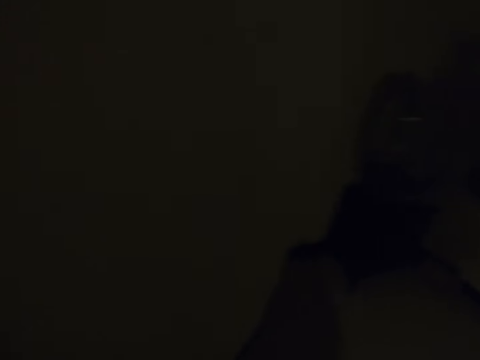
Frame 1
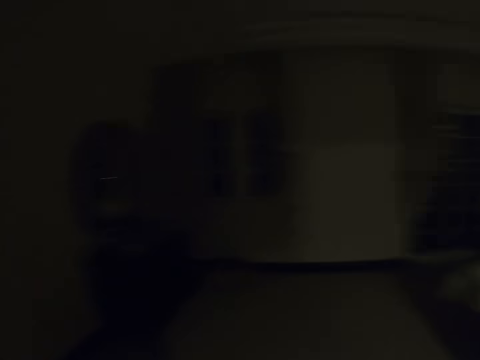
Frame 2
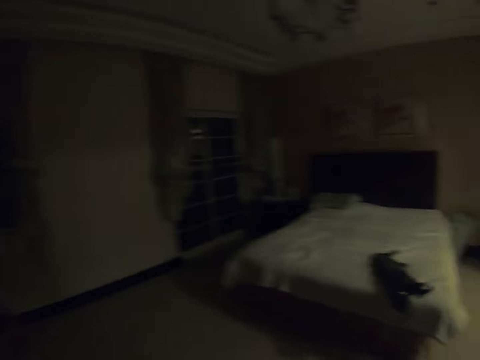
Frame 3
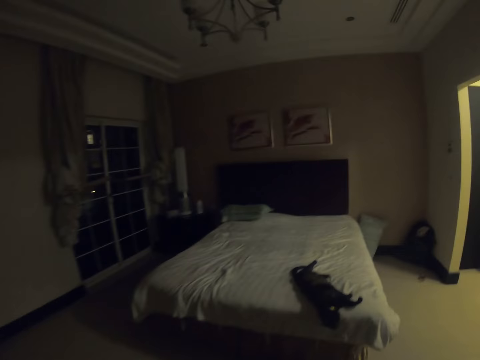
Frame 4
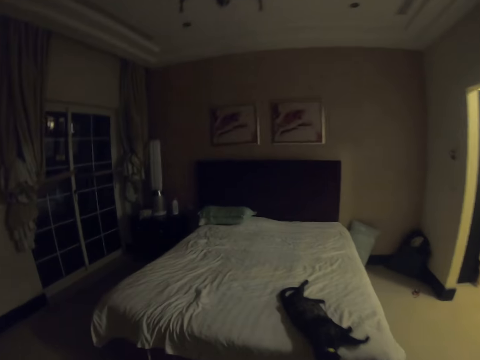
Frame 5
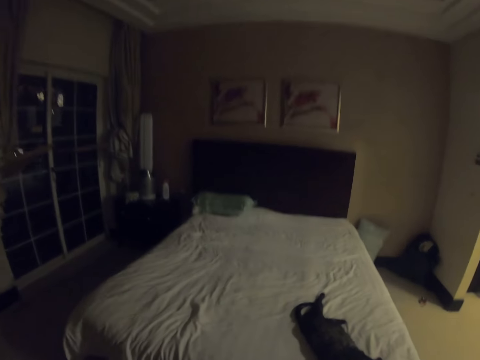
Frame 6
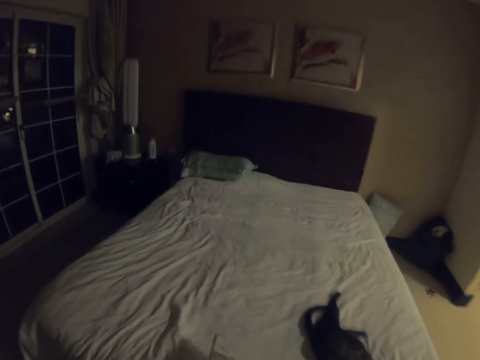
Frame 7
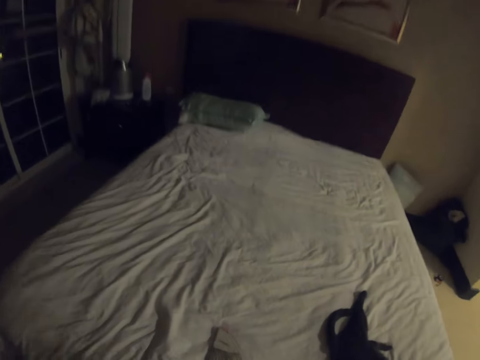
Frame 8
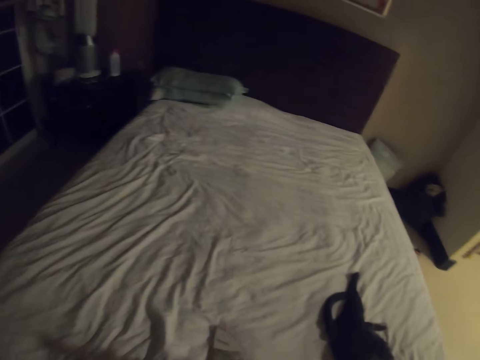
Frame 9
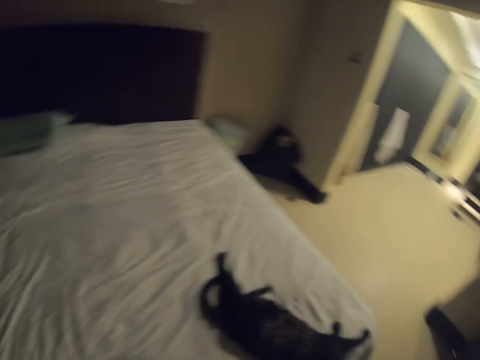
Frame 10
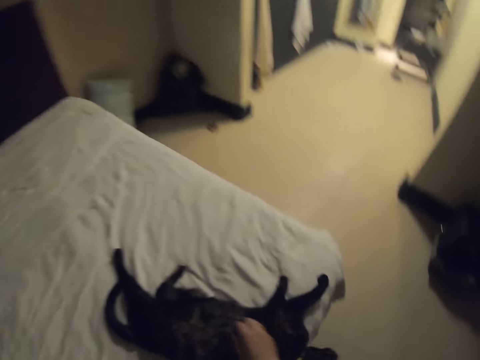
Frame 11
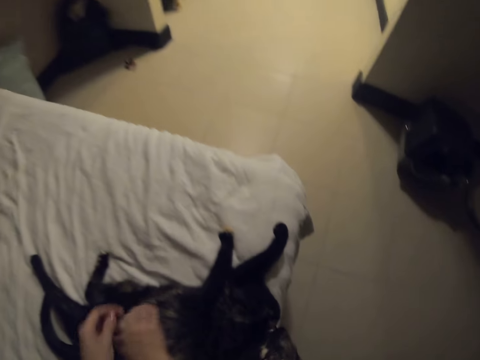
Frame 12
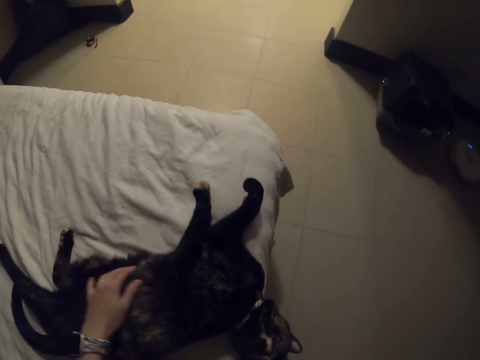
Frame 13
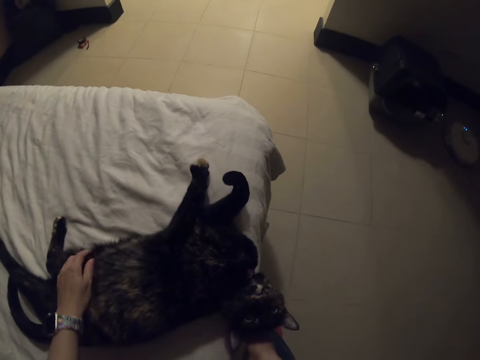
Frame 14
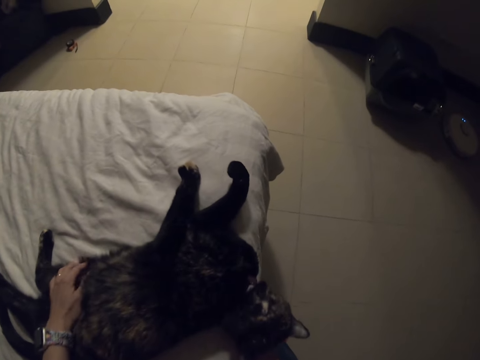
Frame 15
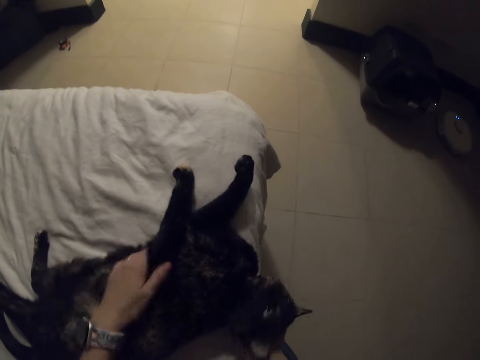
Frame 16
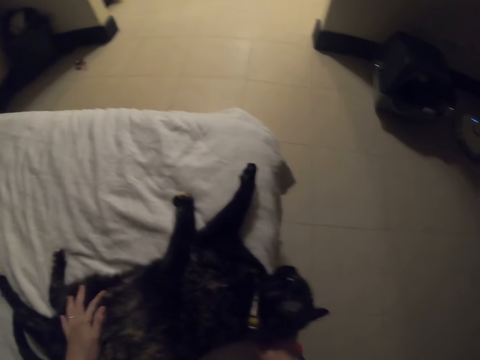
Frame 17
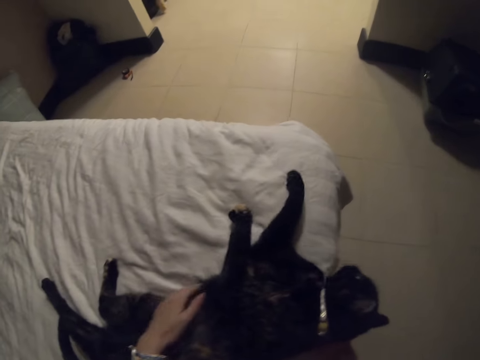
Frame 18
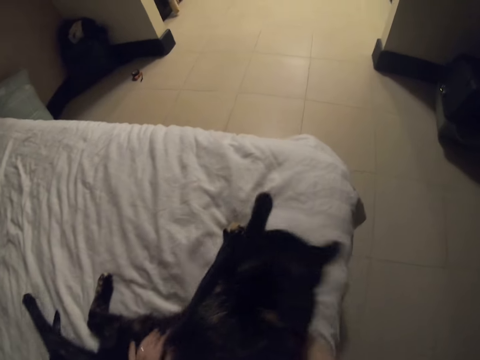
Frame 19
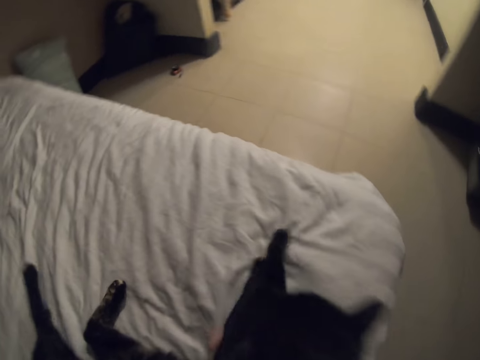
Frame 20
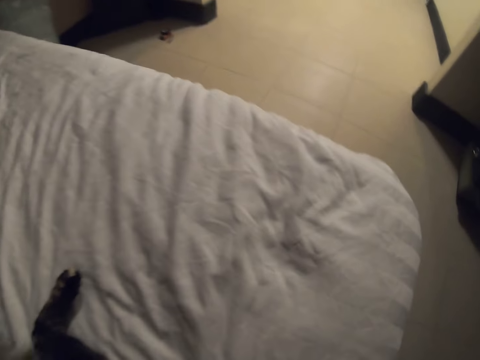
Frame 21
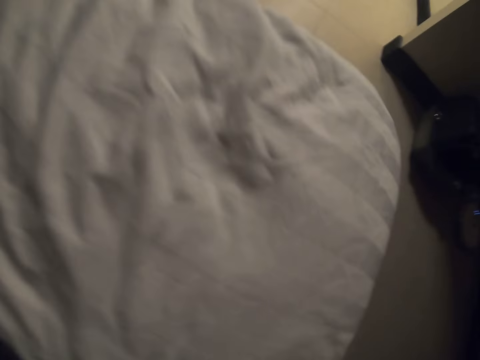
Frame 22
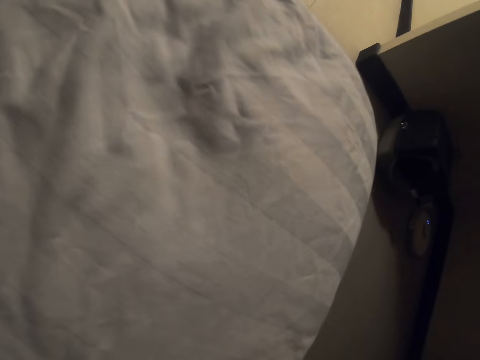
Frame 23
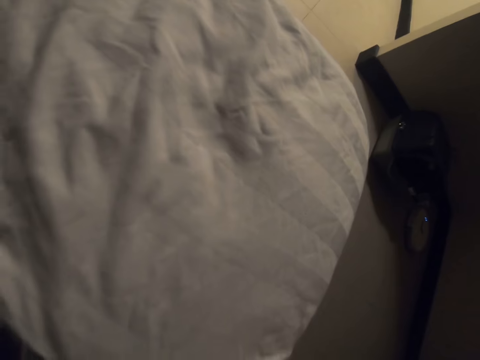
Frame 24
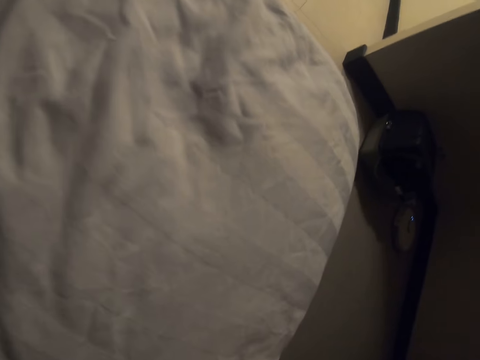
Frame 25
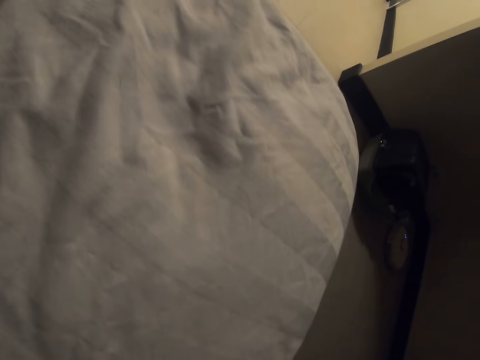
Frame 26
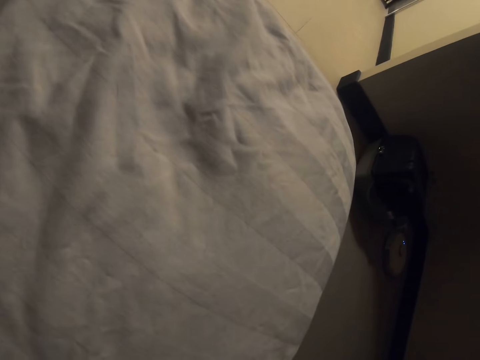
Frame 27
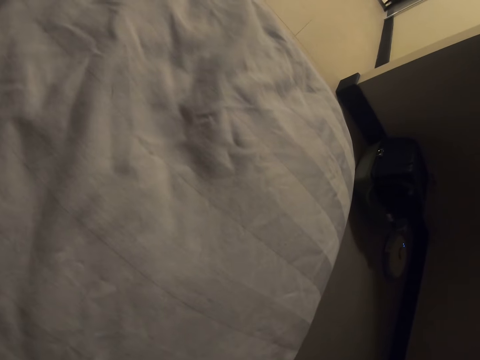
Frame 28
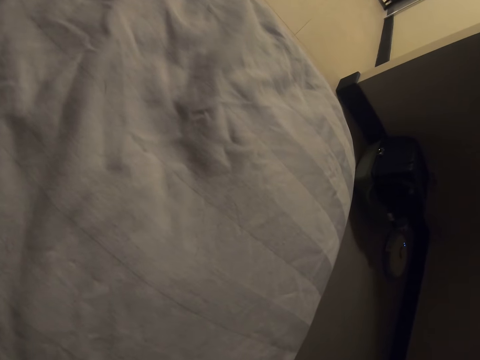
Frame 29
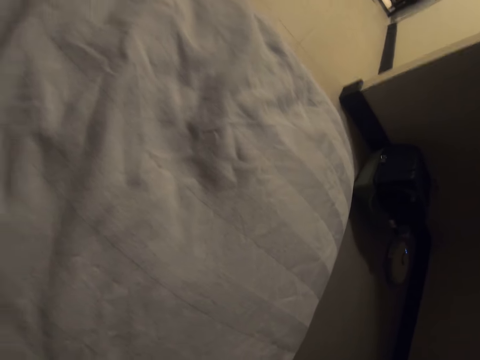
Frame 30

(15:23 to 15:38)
The camera wearer touches the cat.

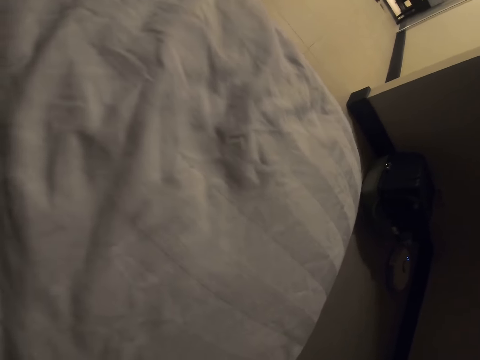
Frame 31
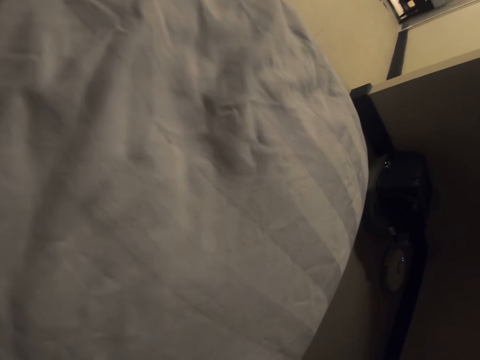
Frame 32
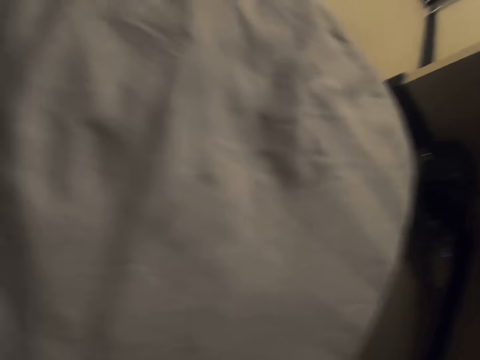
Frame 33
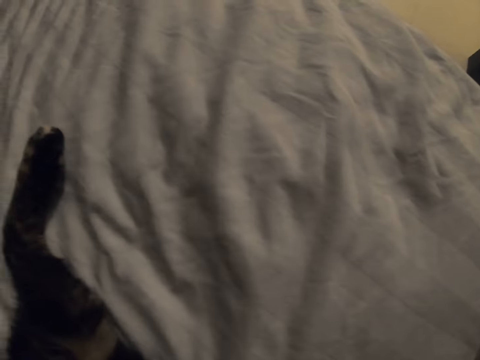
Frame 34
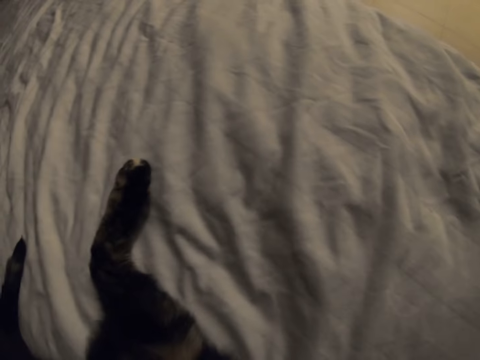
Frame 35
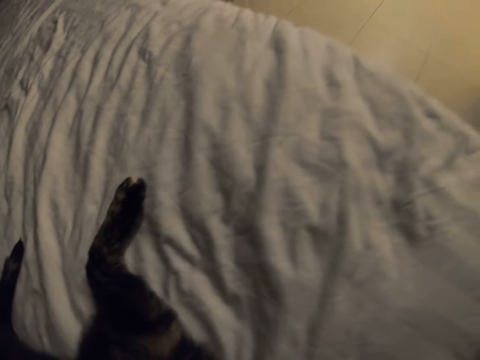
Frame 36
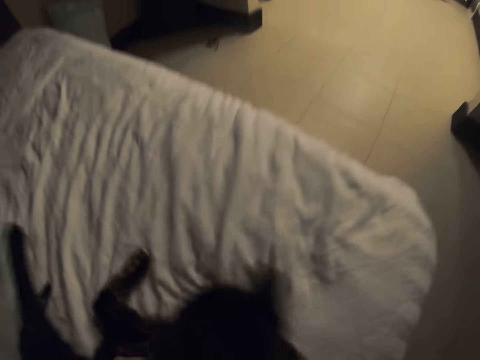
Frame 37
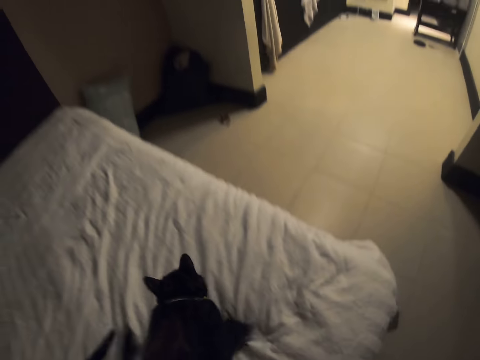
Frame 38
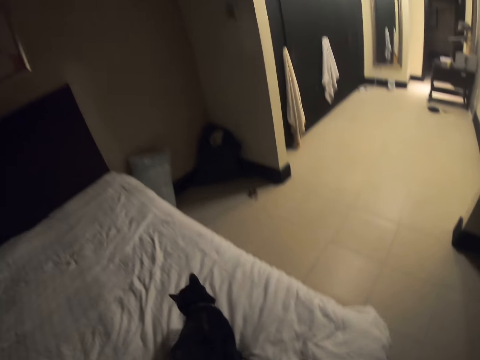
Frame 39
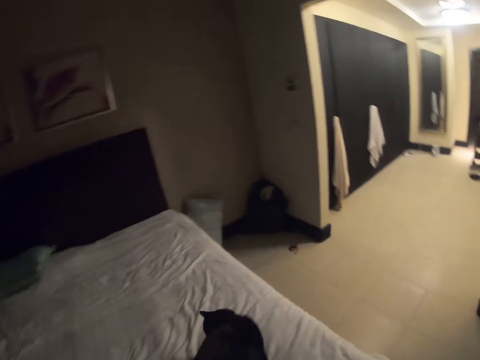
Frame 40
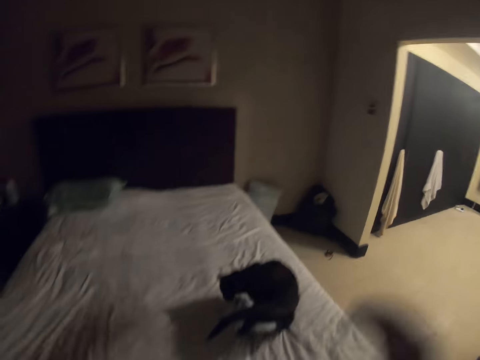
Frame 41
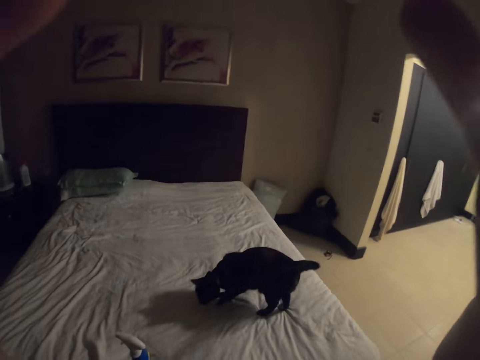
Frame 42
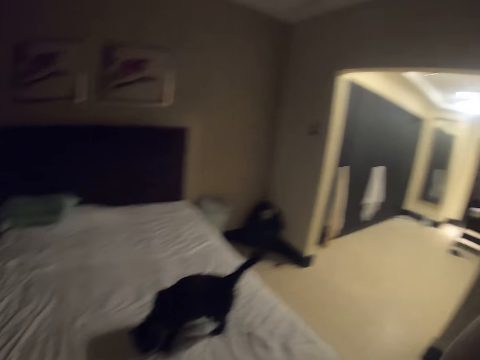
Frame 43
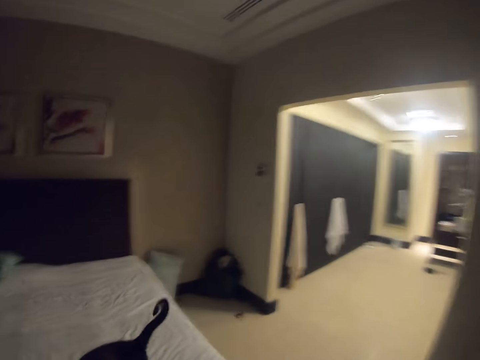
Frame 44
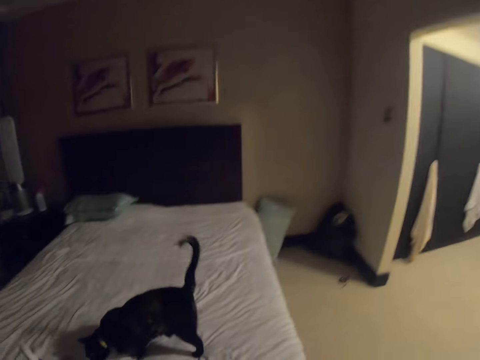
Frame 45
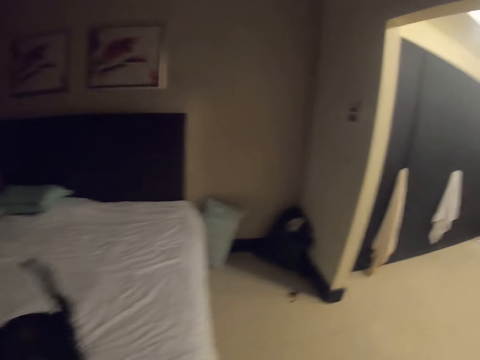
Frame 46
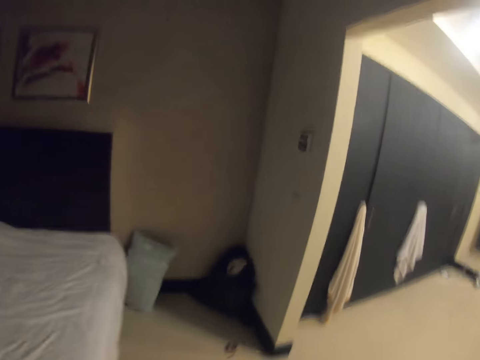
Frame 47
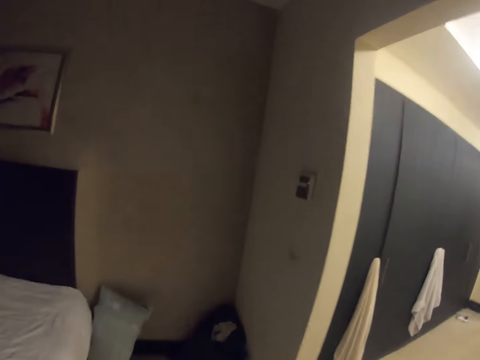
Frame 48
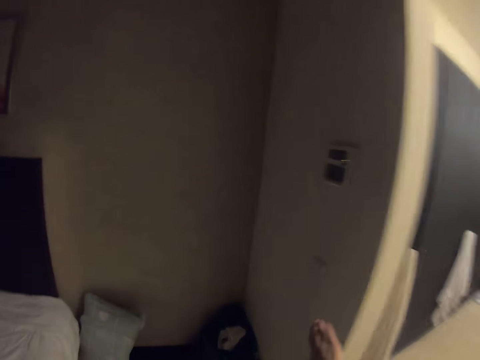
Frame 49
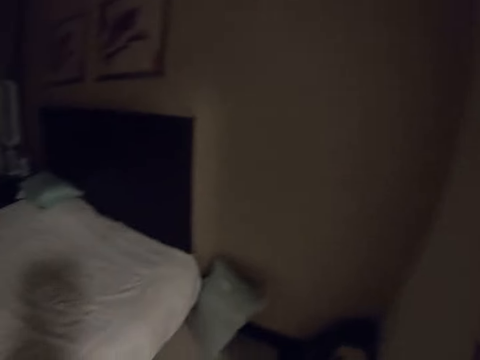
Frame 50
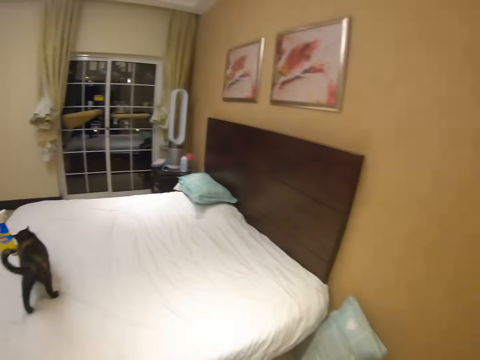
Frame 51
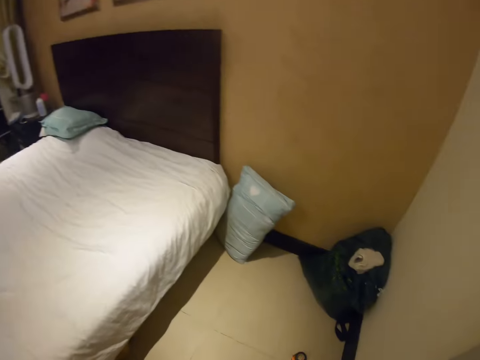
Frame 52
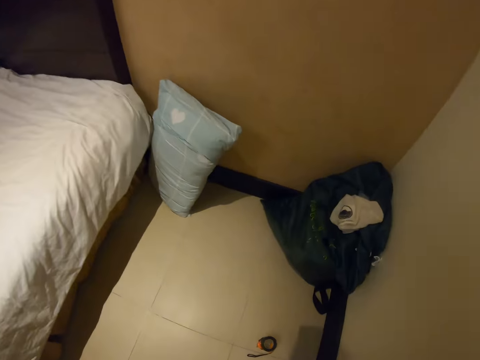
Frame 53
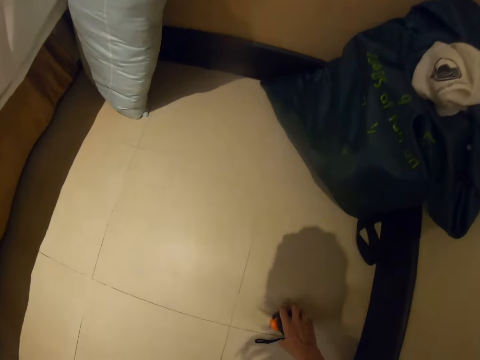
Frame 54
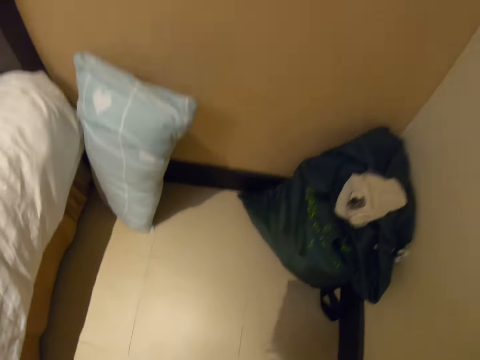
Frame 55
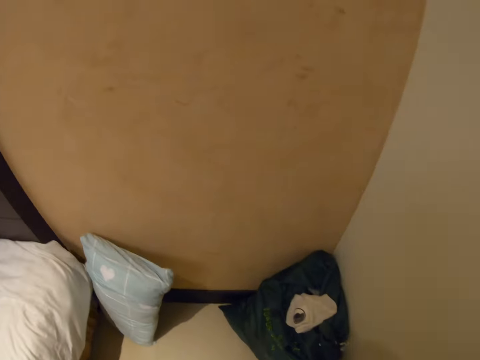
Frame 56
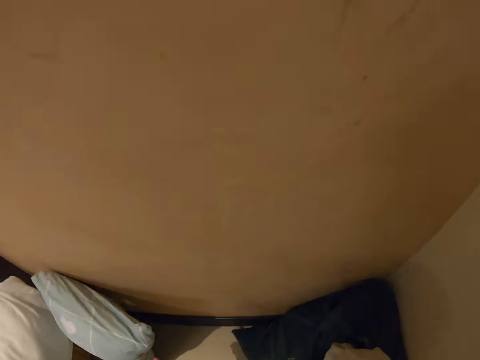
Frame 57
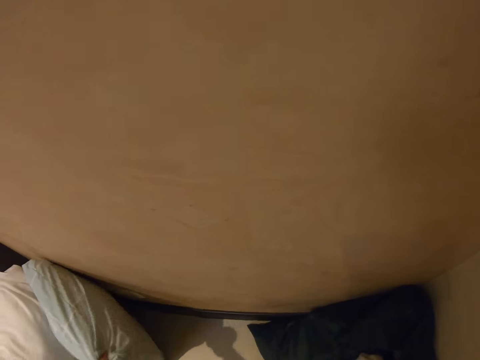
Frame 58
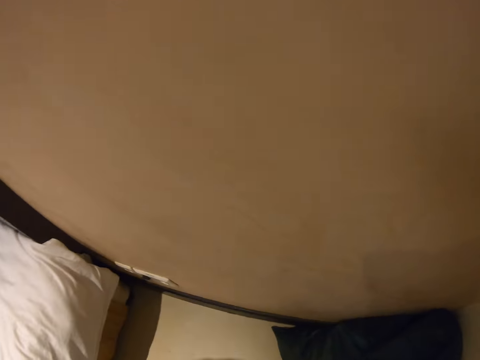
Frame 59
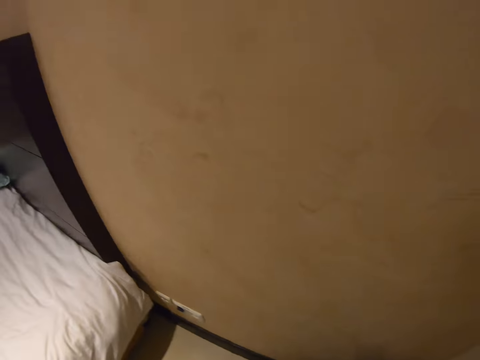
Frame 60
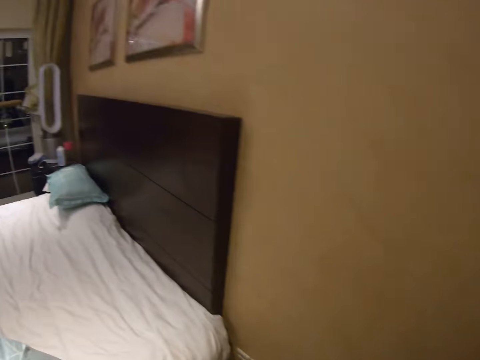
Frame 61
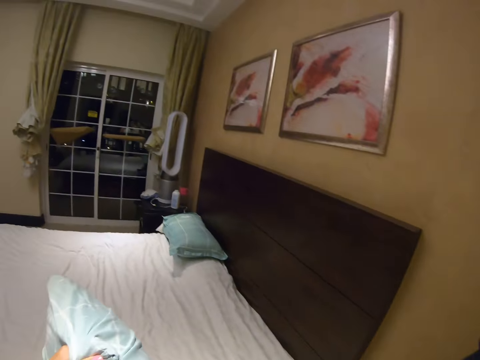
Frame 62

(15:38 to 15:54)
The camera wearer adjusts the camera with both his hands. He switches on the phone. He picks up a tape measure from the floor. He picks up a pillow from the floor.
